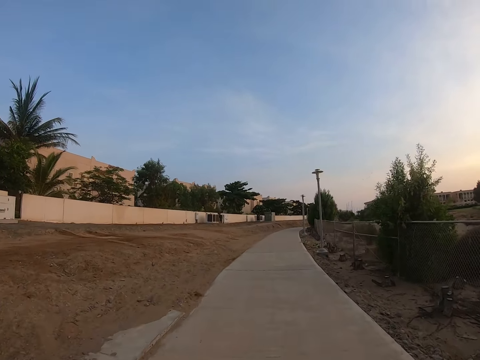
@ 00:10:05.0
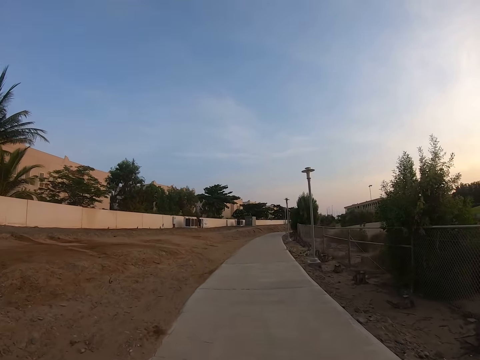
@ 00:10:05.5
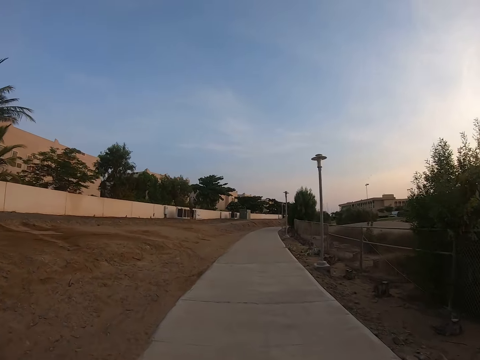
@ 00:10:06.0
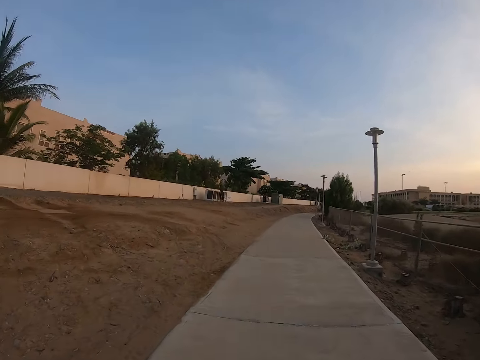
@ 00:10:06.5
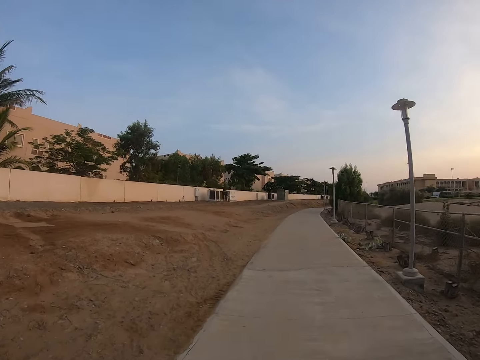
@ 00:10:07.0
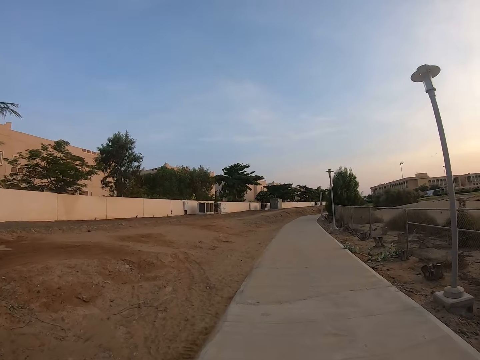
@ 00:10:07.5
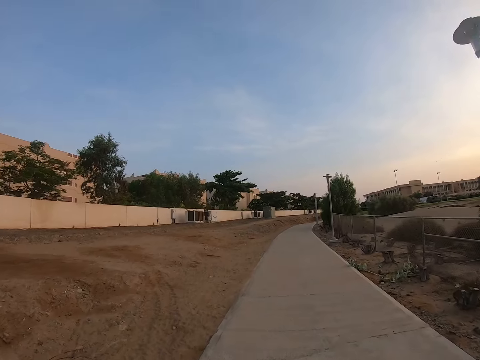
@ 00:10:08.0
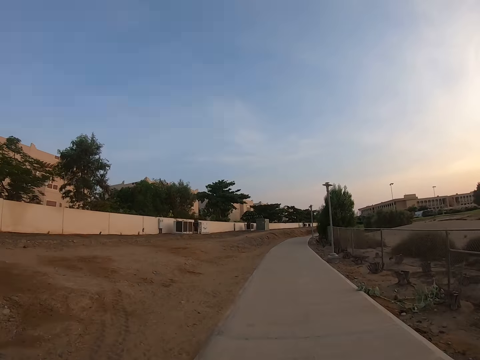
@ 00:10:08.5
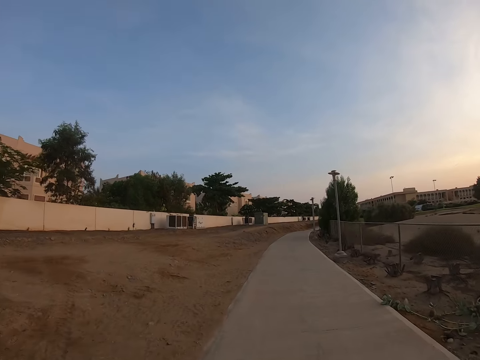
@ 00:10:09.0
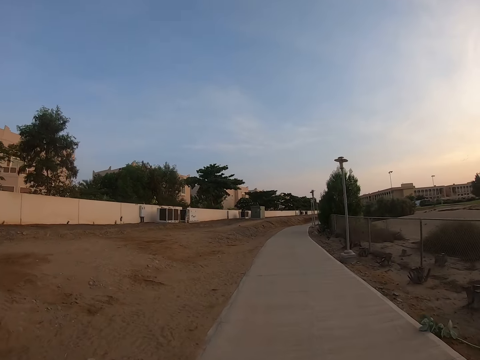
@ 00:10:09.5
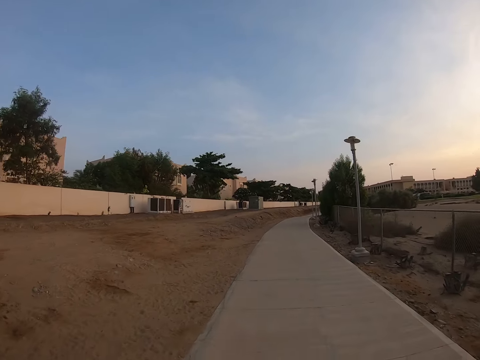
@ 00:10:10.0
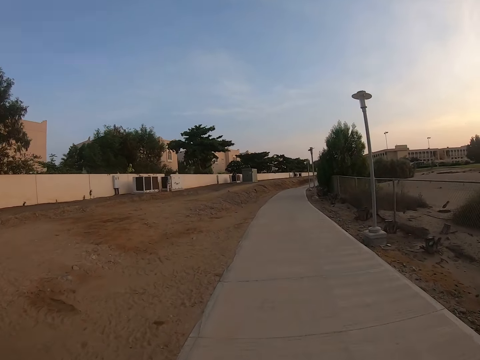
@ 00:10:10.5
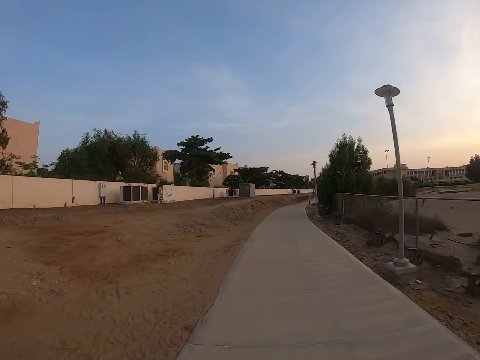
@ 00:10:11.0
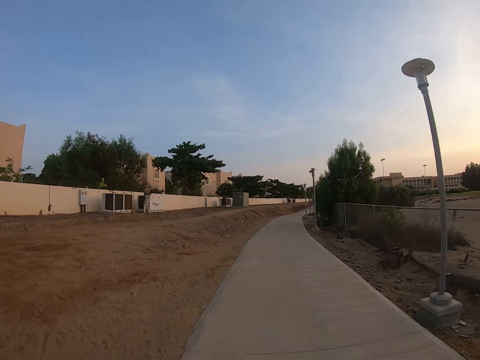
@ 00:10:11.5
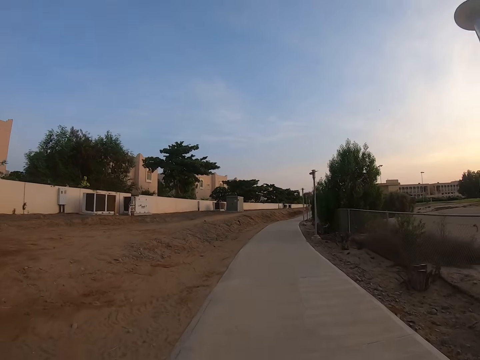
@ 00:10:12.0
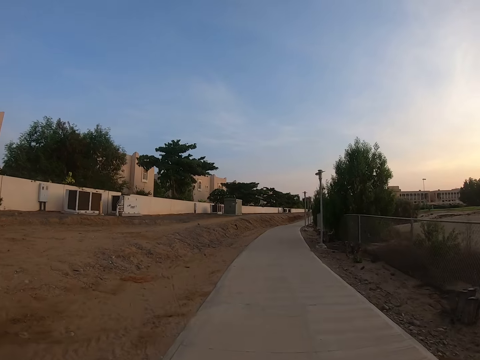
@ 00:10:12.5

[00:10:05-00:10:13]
The camera wearer takes the right corner.

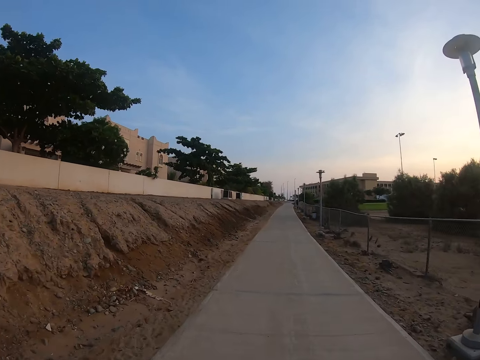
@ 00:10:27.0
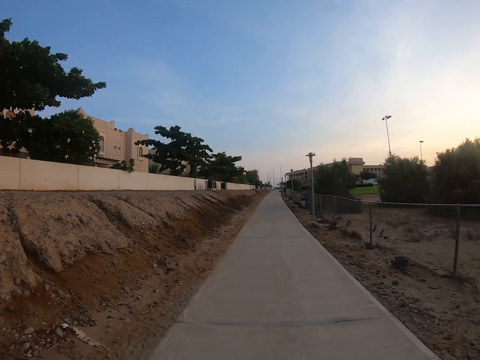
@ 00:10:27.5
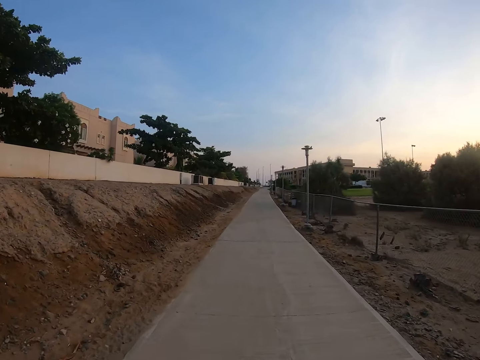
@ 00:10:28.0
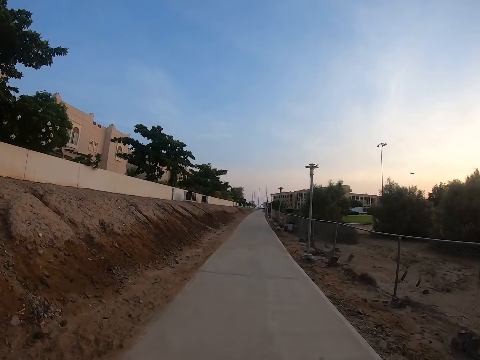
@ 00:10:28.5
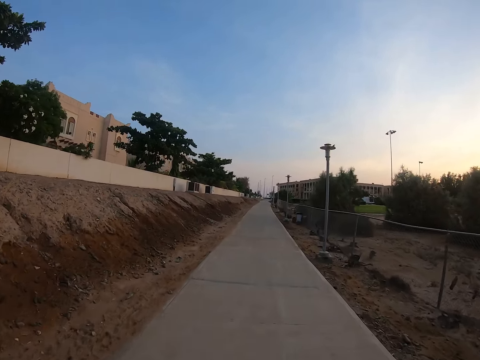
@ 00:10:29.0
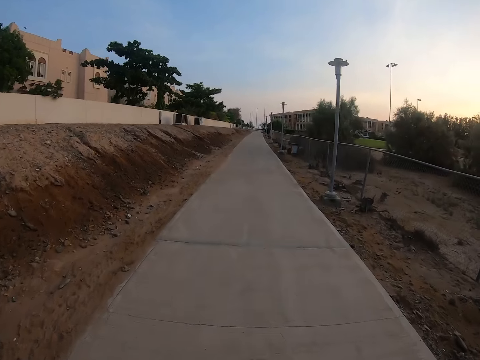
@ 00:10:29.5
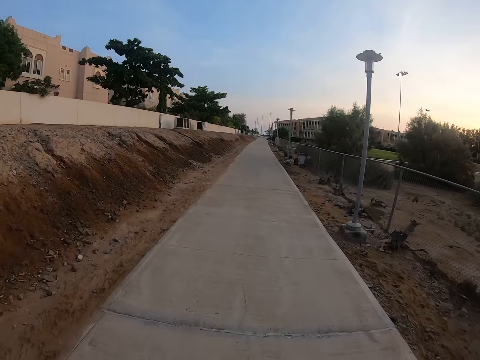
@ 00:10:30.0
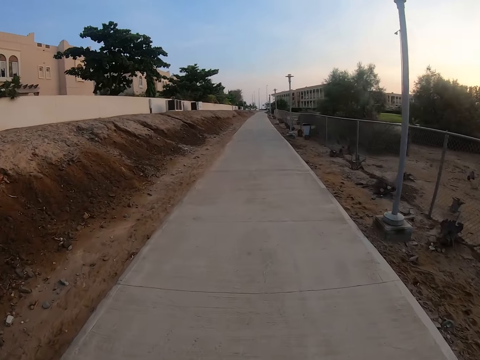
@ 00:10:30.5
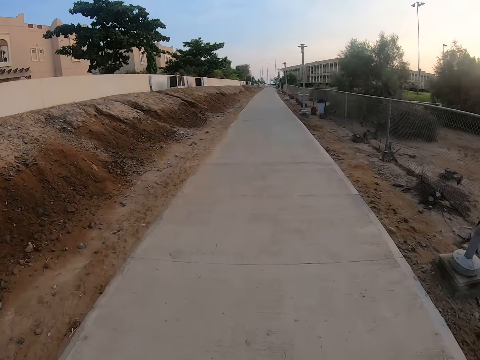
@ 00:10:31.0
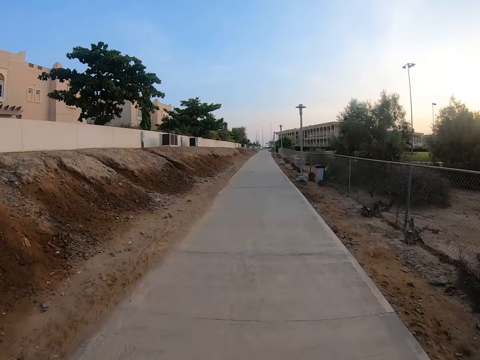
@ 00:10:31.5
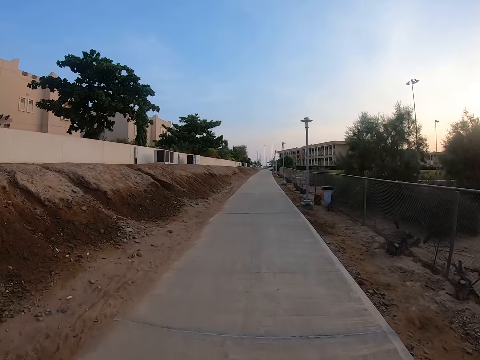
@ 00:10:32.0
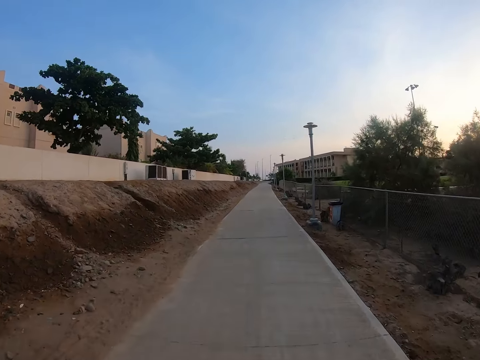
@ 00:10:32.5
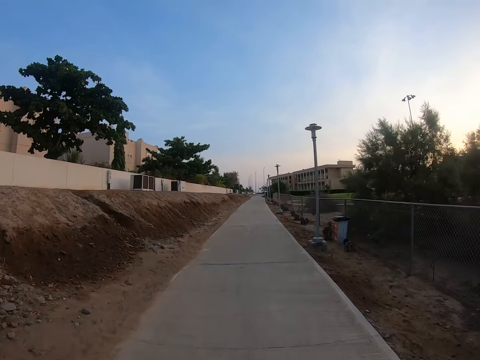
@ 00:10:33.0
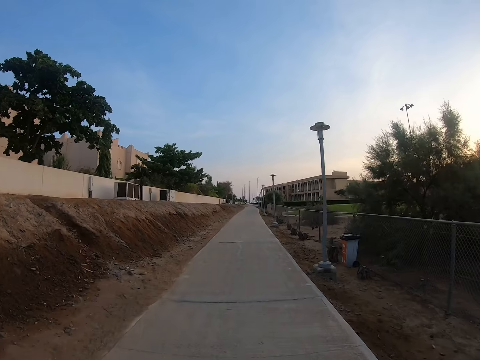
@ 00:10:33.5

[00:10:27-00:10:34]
The camera wearer cycles a bicycle on a pavement.

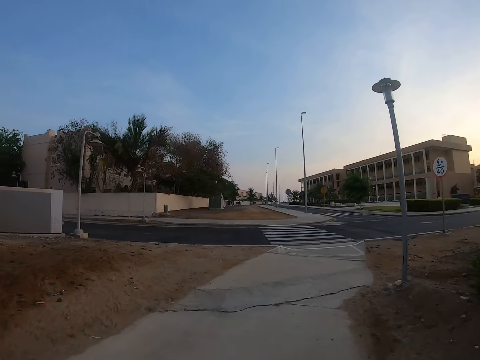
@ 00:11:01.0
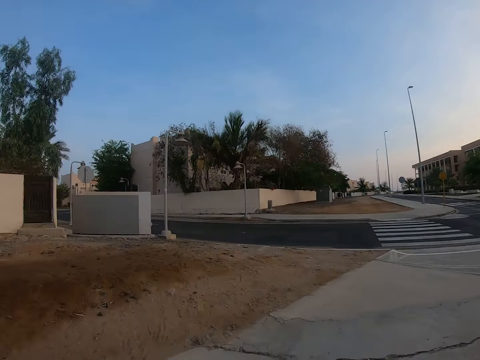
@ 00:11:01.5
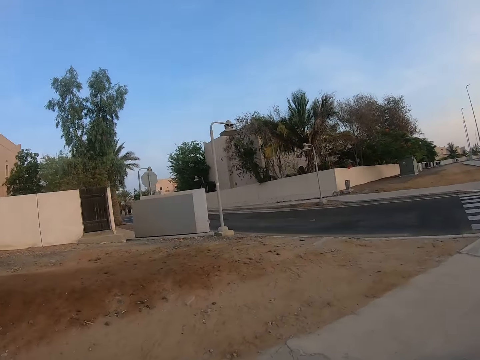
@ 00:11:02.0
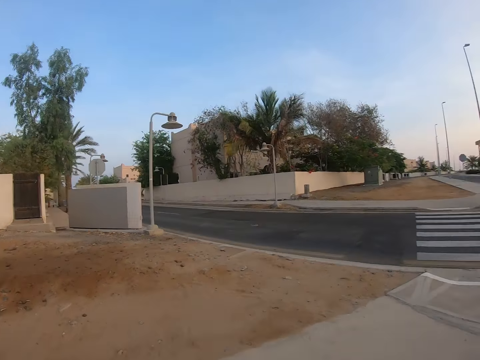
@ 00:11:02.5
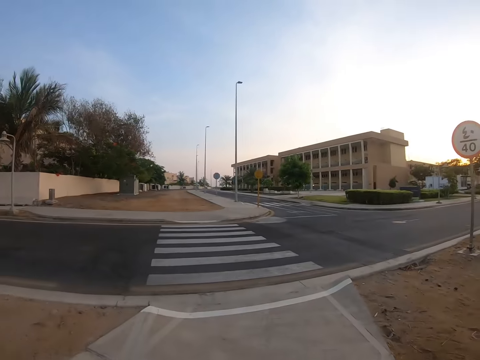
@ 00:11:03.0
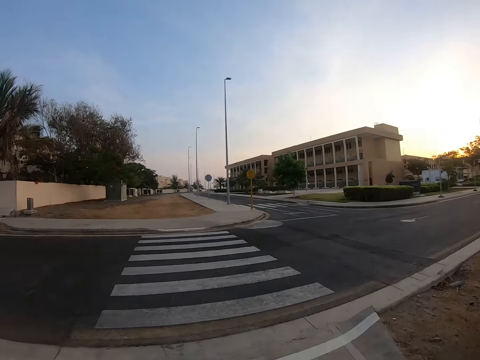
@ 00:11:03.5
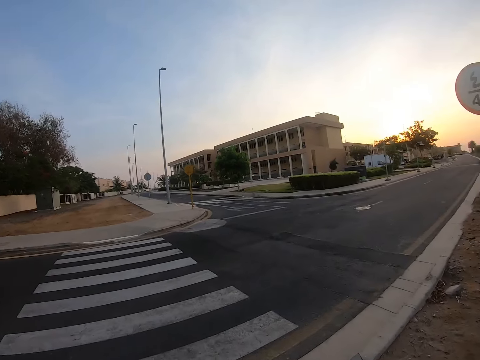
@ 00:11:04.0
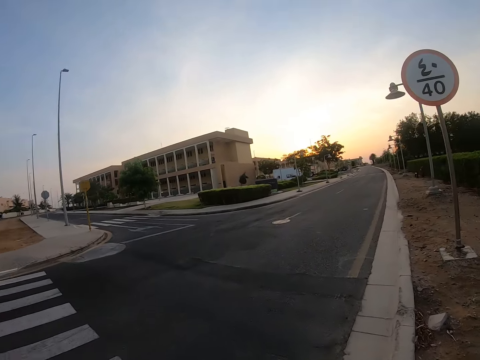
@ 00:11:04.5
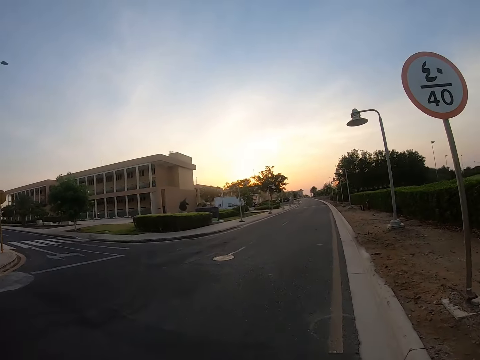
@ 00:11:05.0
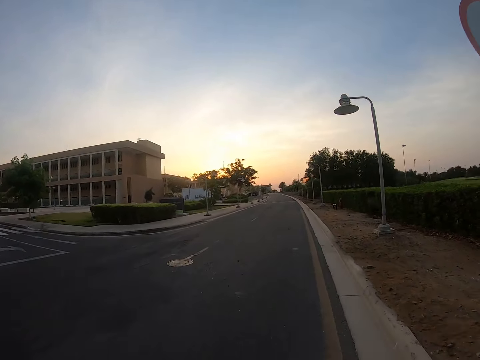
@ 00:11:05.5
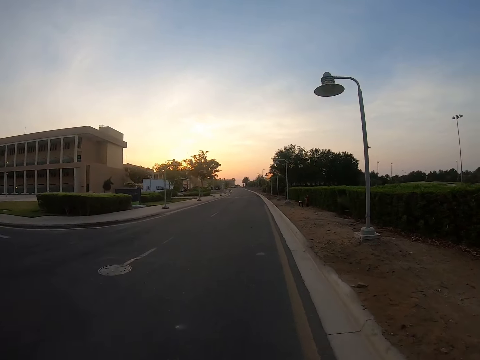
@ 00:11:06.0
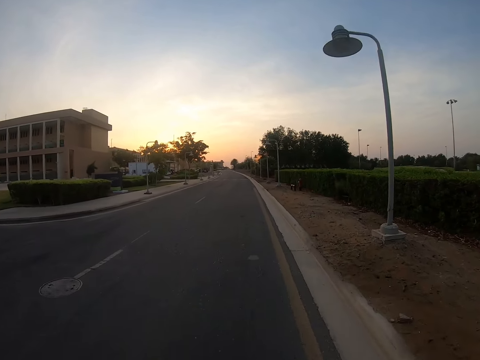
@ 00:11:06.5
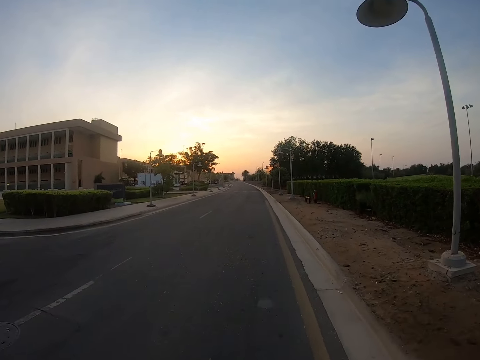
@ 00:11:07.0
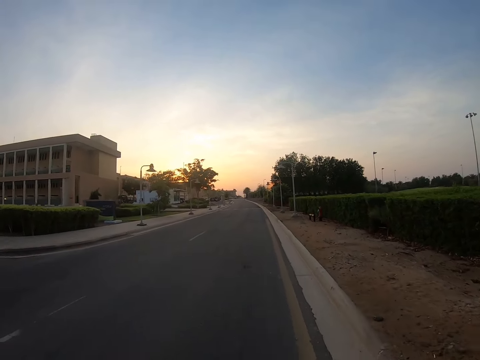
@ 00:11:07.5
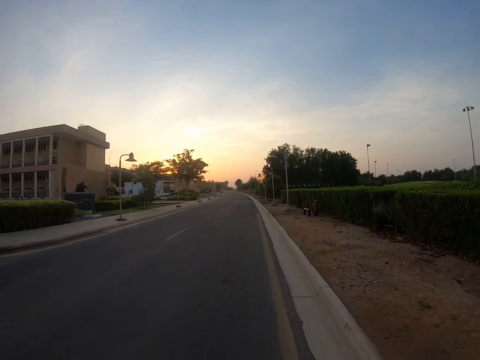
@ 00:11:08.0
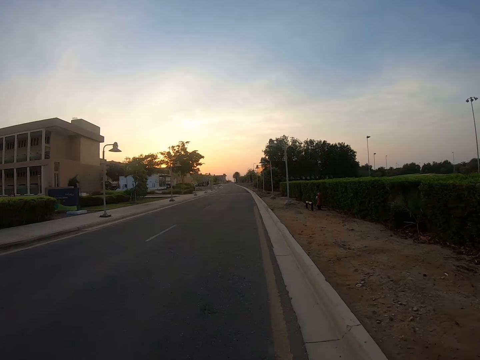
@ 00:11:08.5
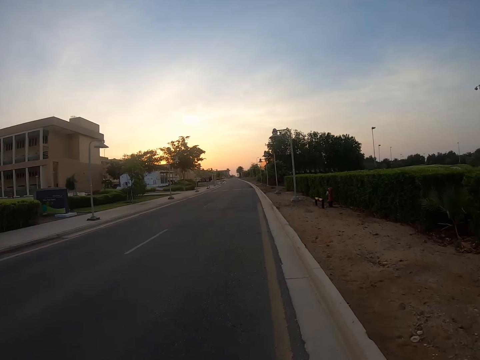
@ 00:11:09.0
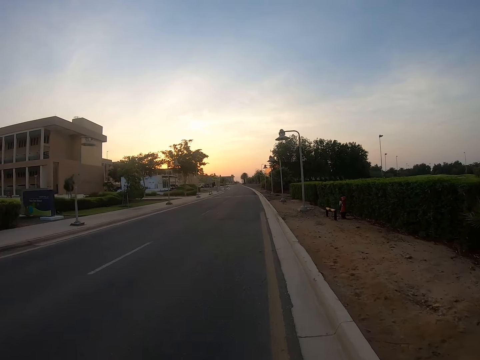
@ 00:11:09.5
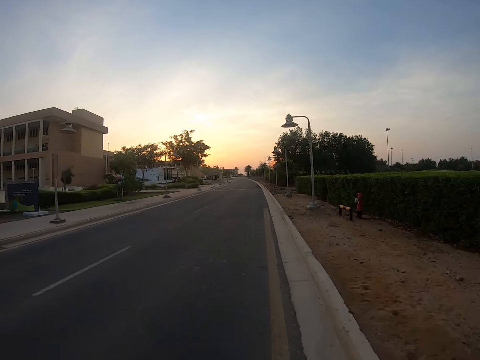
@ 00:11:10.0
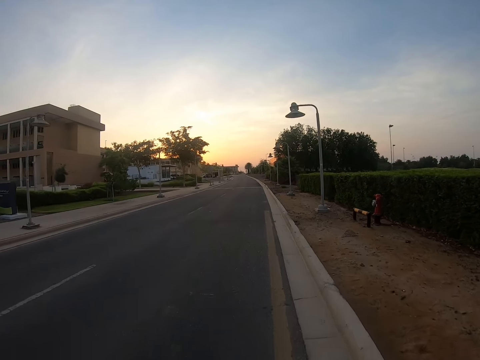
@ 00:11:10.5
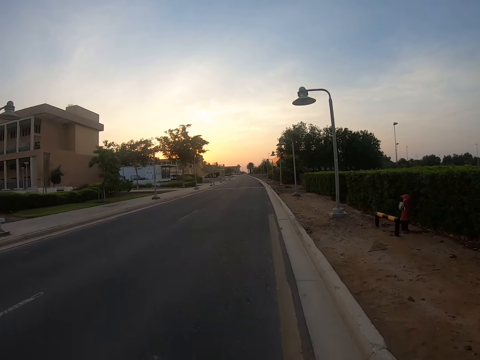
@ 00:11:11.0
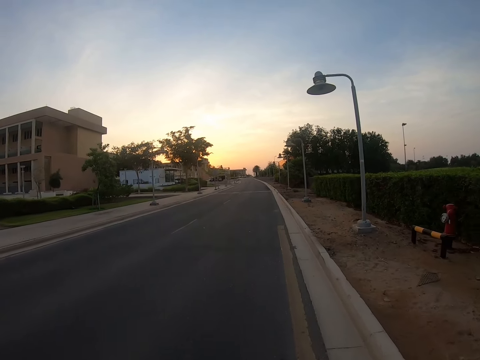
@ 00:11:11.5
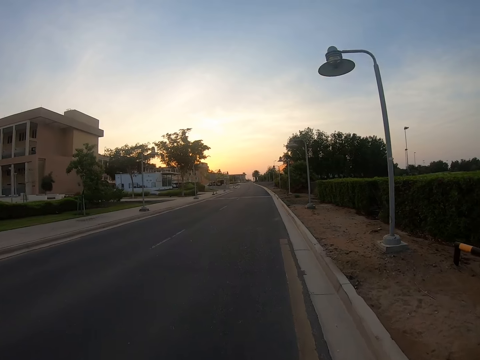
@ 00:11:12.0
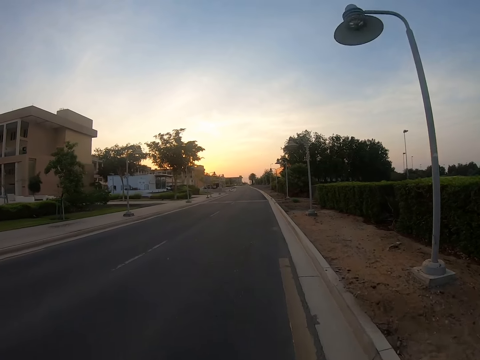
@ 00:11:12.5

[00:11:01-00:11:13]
The camera wearer looks around the main road. They turn right. They cycle the bicycle on the road.
